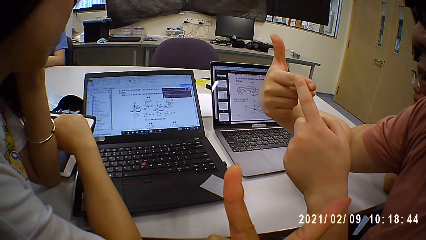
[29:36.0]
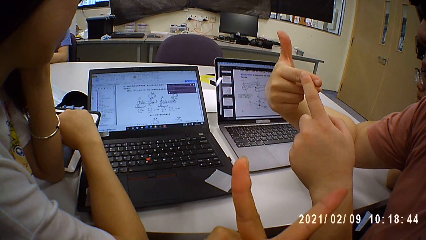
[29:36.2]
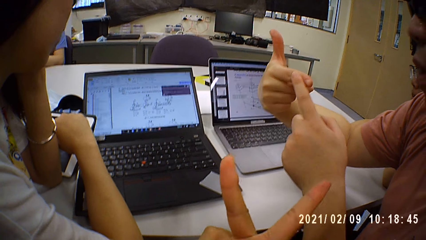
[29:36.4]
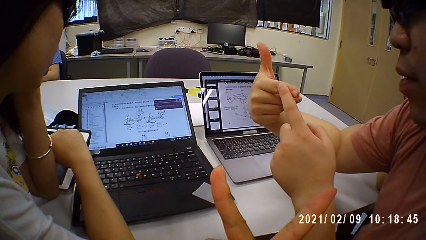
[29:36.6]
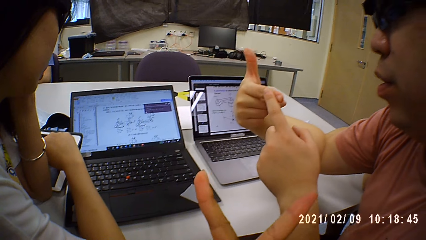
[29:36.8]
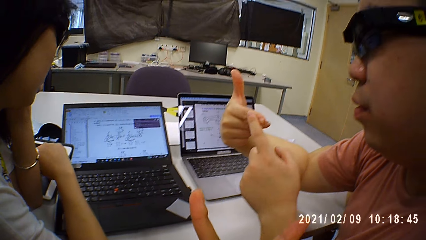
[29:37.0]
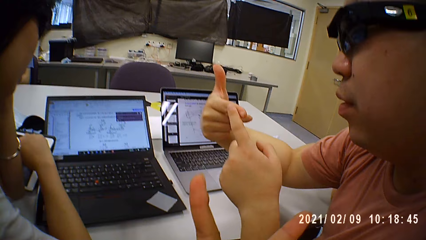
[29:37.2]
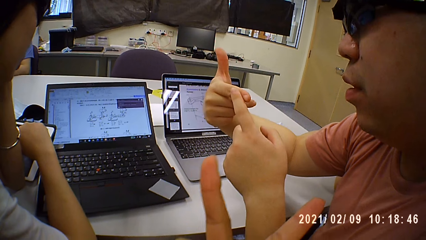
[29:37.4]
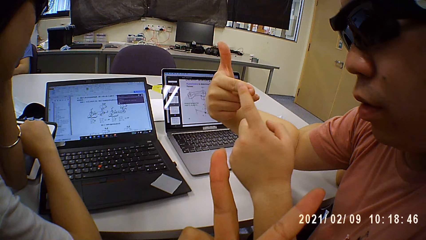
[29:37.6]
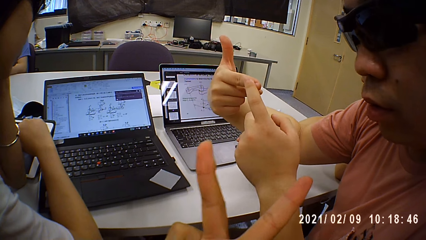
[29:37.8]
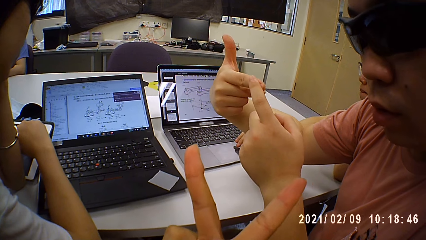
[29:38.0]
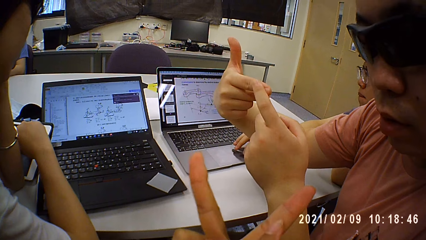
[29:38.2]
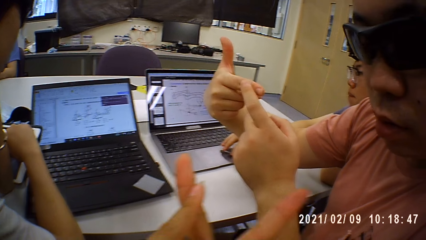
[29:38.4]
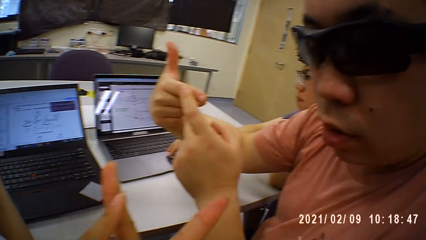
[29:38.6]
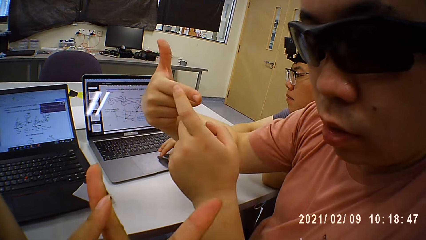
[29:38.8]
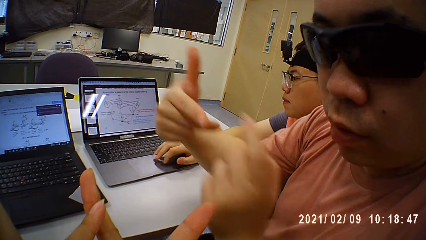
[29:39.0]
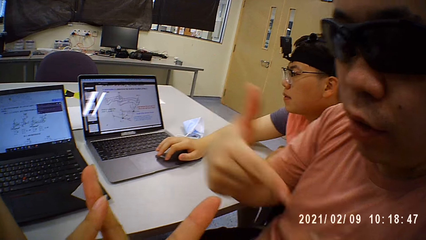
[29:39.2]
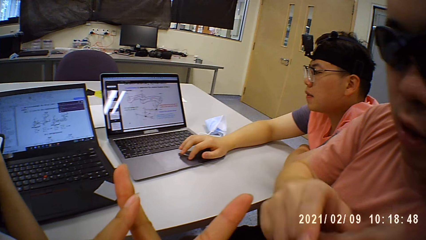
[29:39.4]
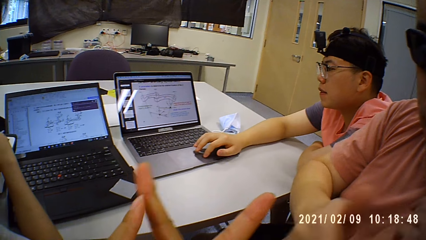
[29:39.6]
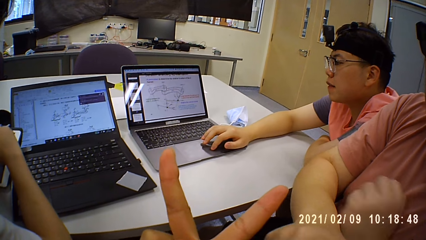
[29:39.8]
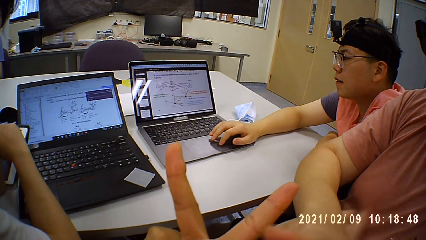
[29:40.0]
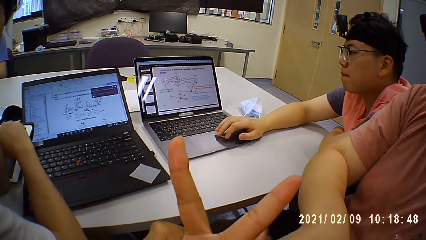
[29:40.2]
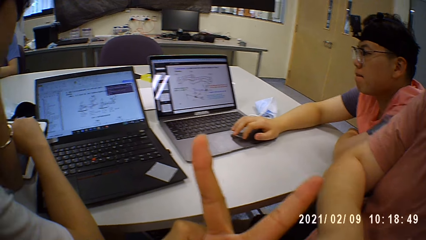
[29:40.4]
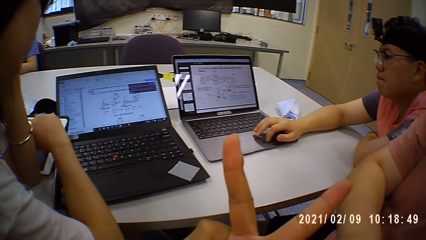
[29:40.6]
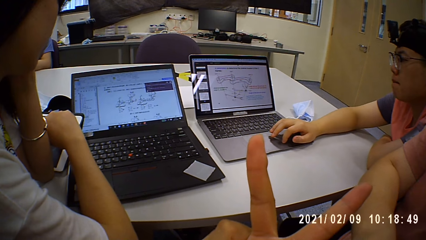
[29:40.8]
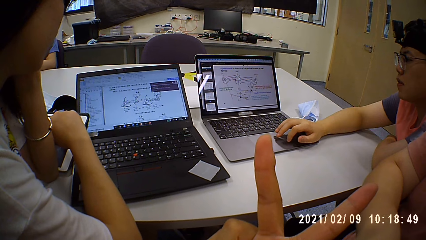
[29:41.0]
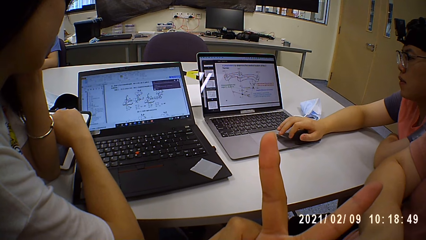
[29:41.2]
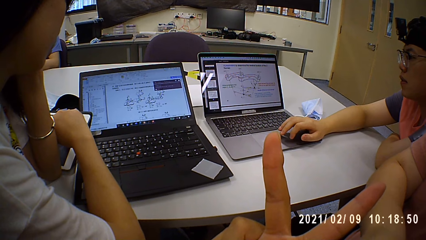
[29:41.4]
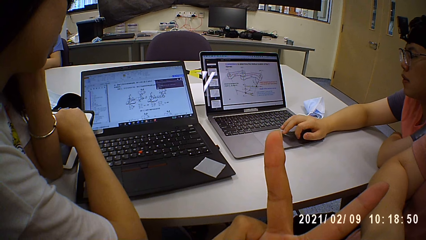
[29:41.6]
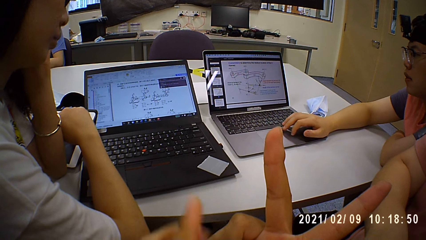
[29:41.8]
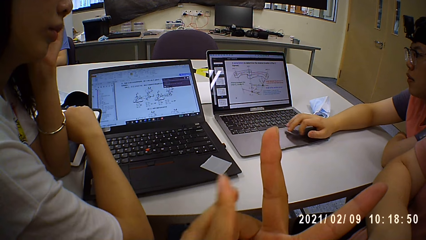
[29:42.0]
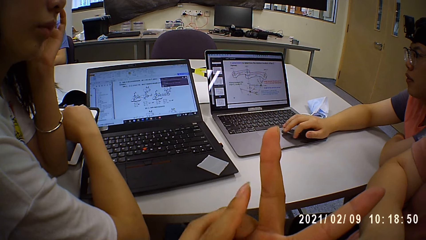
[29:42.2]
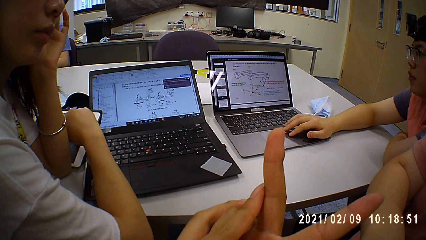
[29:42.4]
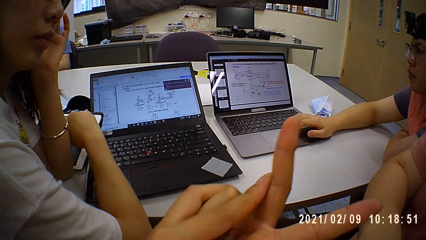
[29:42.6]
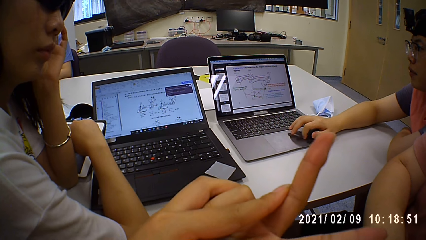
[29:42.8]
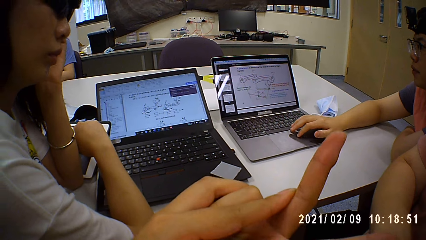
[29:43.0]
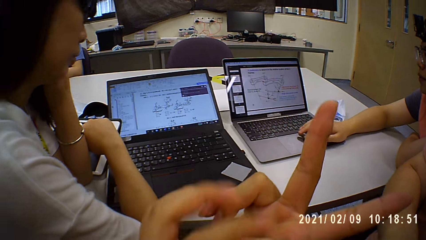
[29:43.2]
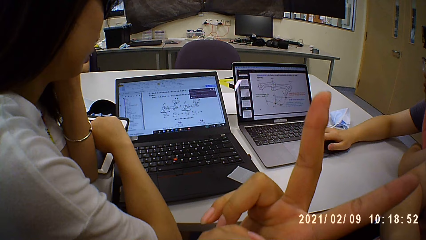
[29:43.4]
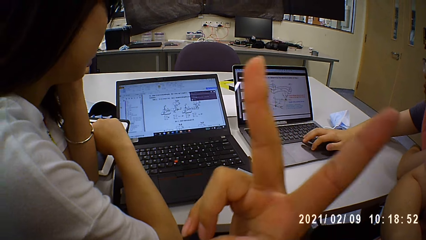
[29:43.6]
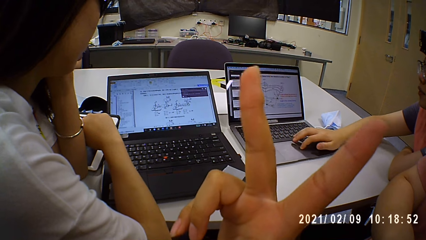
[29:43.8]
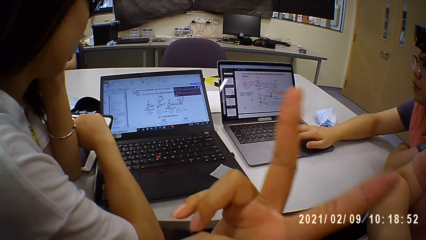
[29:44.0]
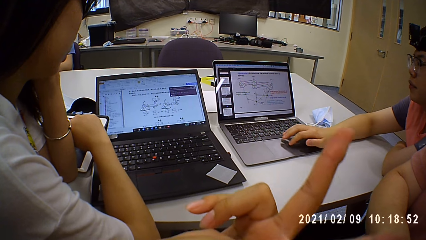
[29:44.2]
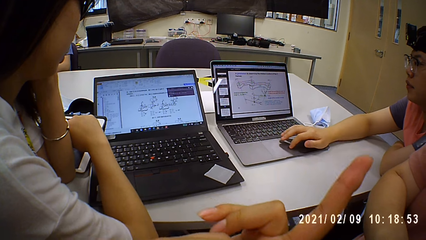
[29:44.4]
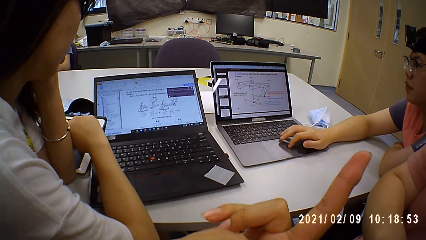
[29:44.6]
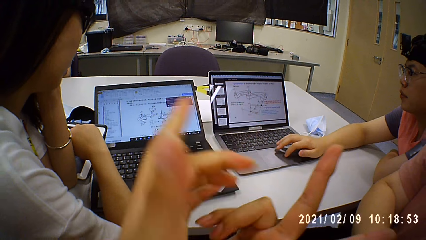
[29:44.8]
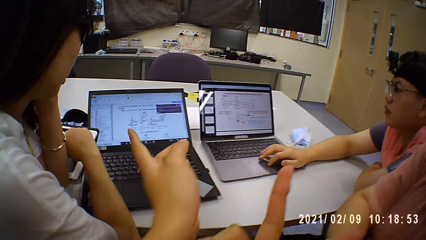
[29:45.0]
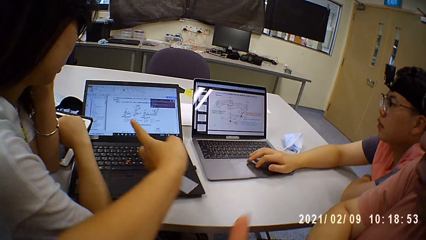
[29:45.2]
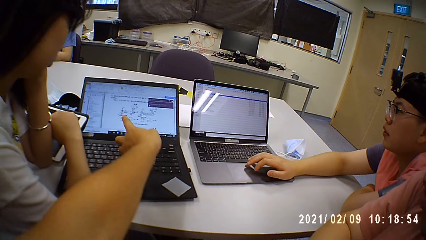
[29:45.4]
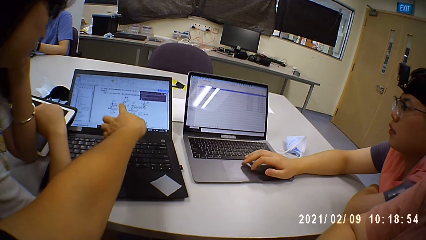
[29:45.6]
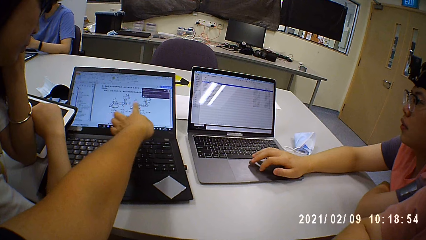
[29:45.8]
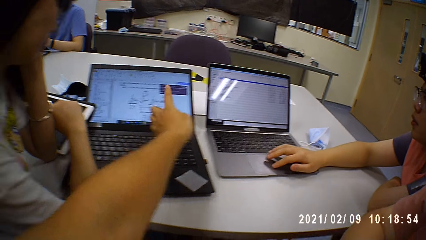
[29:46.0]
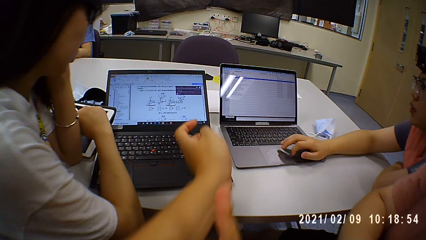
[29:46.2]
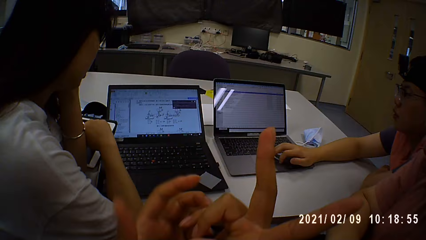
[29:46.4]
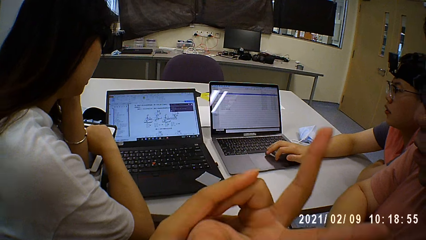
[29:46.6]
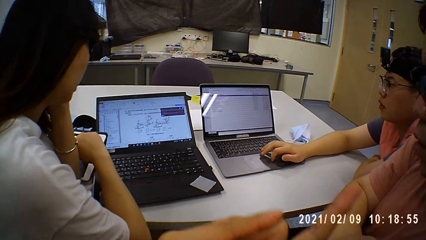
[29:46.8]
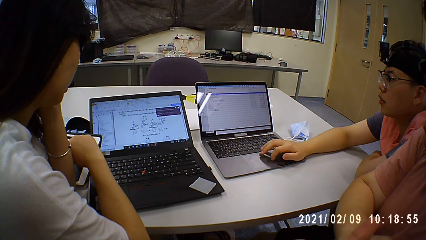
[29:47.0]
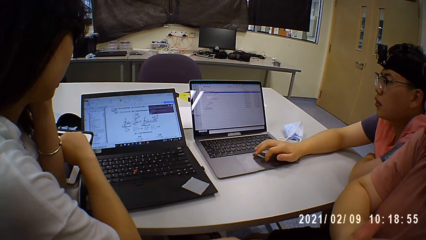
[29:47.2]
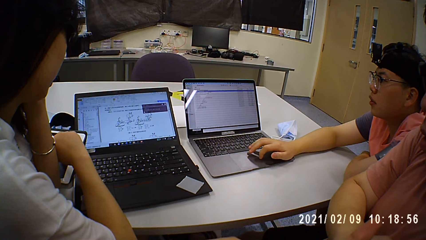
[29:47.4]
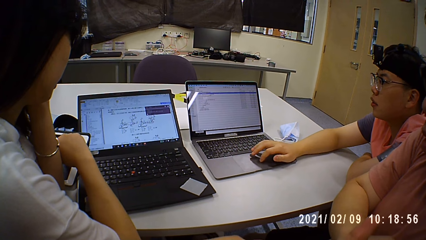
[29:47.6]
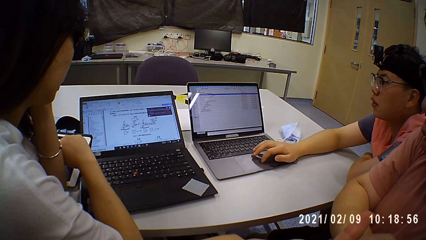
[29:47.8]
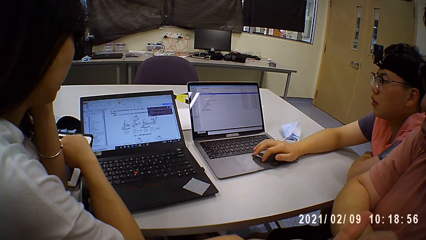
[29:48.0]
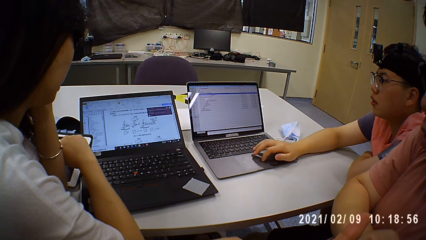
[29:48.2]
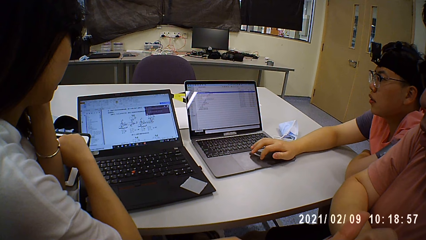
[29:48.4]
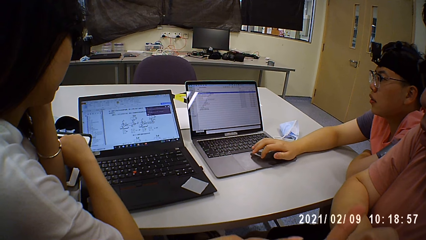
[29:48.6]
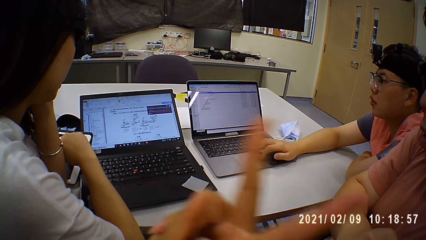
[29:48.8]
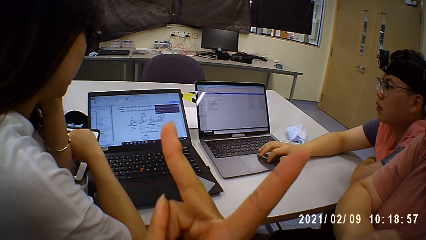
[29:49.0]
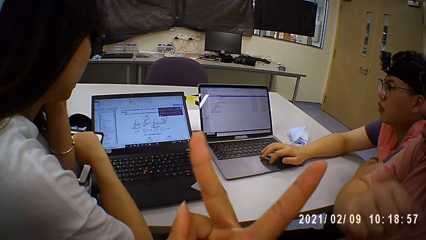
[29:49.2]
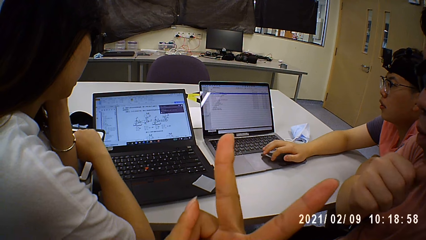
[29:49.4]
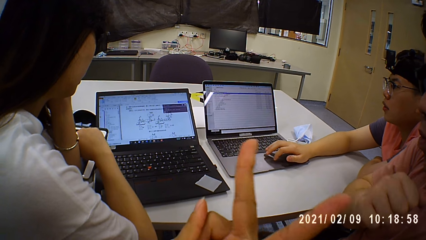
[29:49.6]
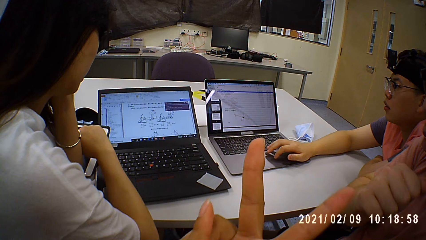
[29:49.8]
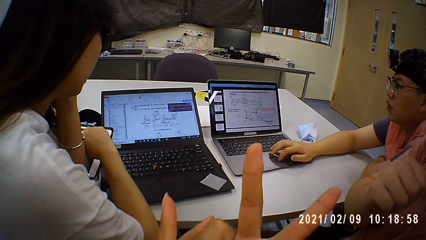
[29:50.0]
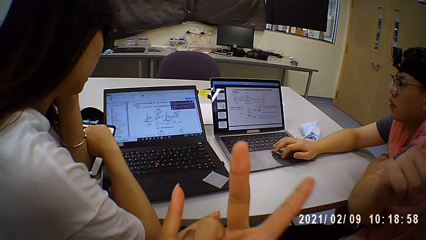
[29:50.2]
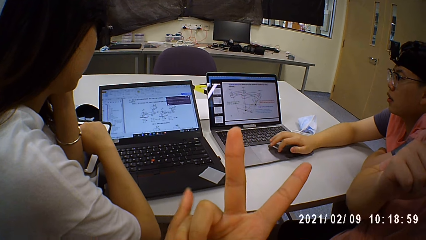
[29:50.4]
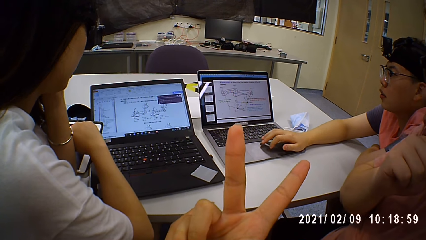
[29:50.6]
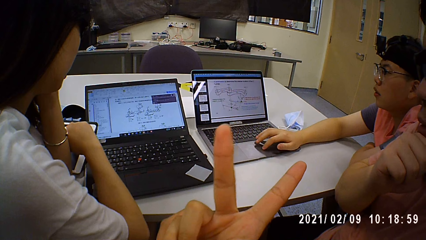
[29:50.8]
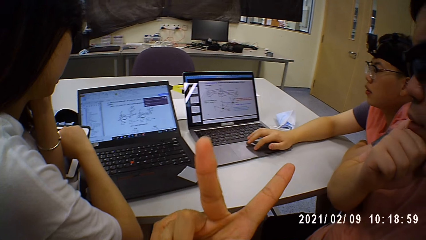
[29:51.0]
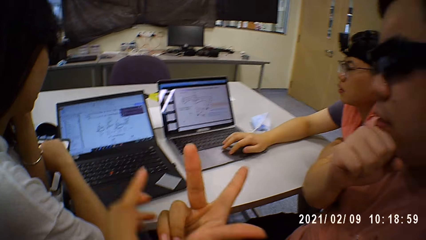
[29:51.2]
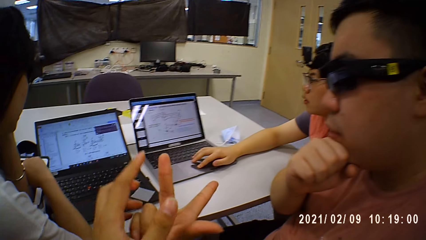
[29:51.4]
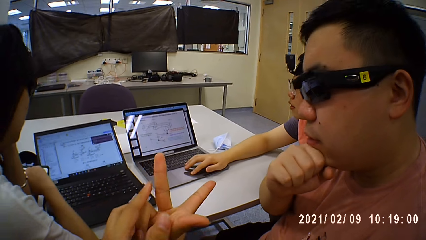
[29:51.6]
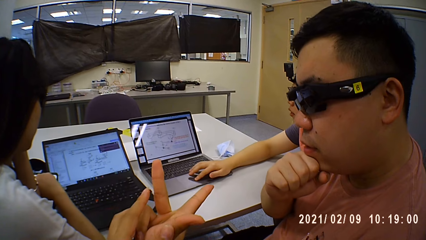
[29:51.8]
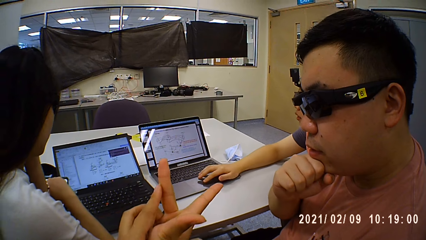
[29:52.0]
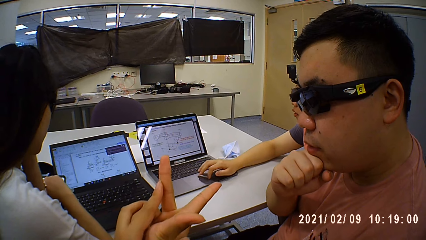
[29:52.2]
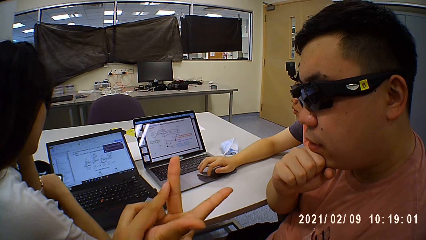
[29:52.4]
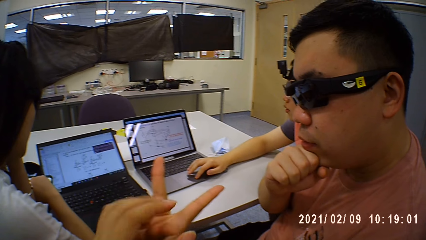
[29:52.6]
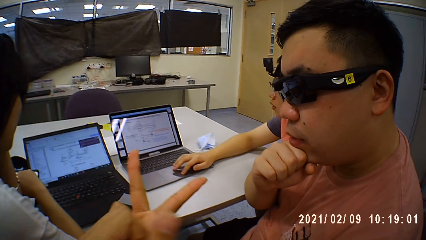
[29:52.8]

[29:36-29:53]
A person clicks on the laptop. The camera wearer points on the laptop screen.
